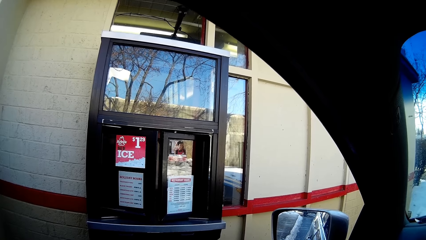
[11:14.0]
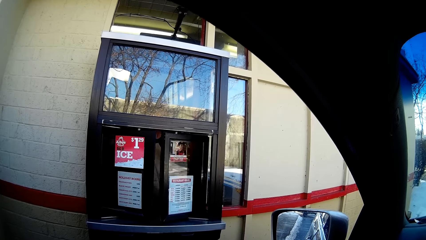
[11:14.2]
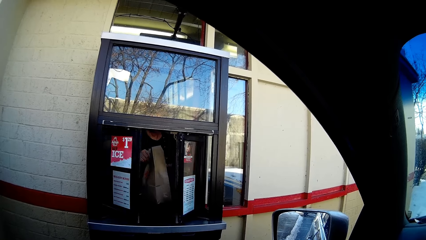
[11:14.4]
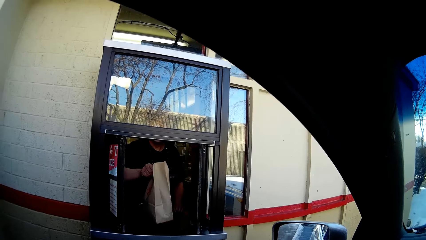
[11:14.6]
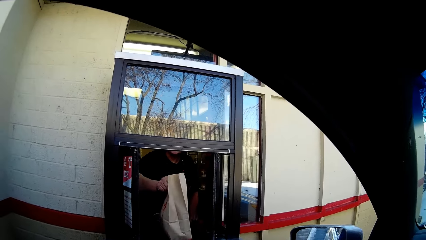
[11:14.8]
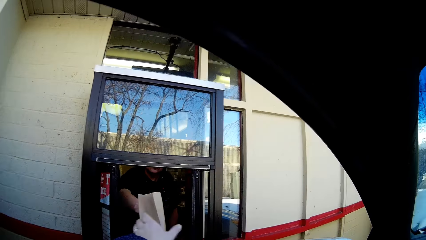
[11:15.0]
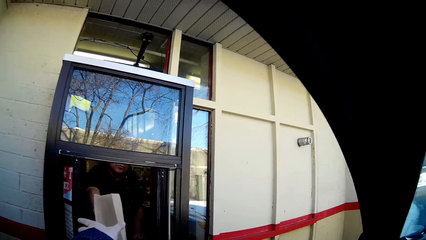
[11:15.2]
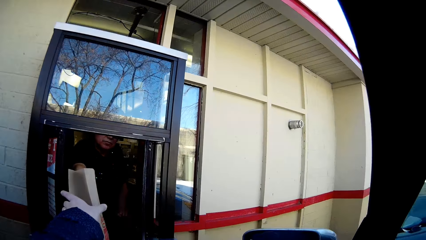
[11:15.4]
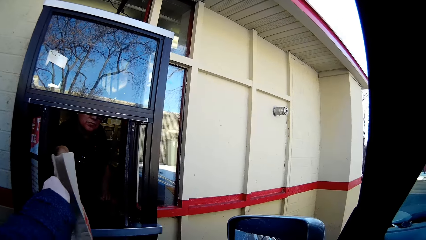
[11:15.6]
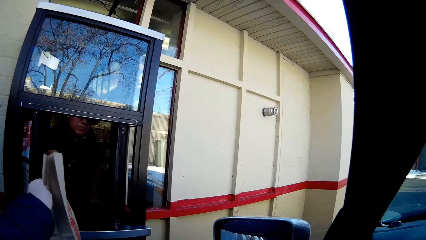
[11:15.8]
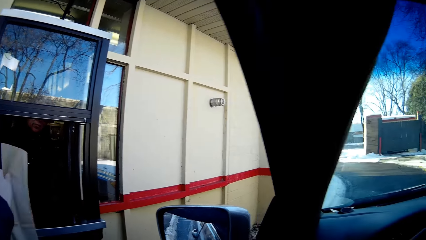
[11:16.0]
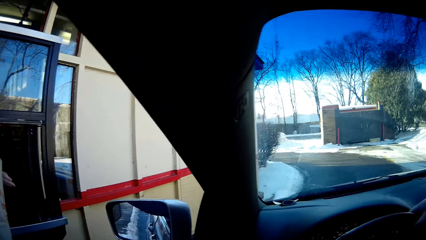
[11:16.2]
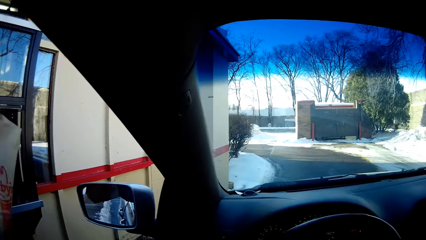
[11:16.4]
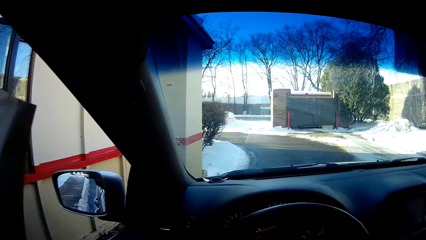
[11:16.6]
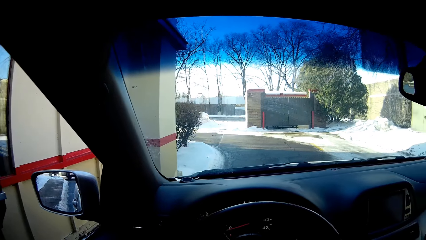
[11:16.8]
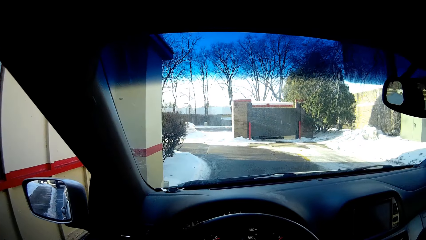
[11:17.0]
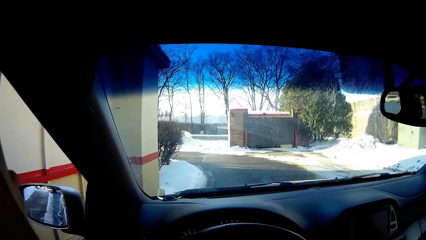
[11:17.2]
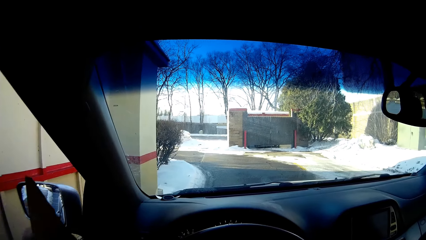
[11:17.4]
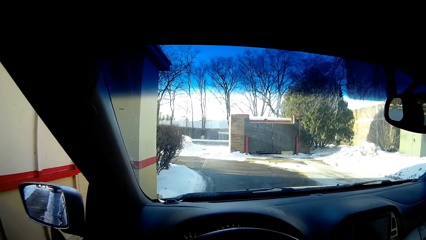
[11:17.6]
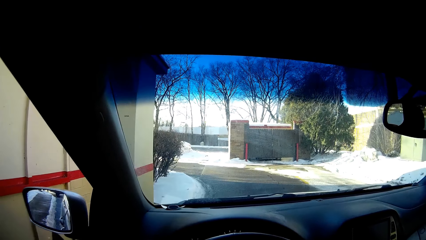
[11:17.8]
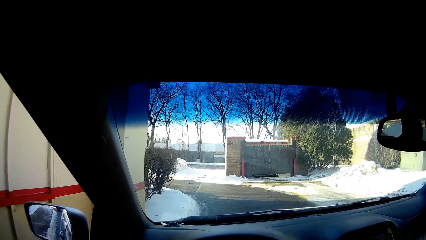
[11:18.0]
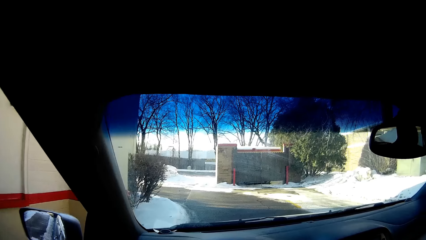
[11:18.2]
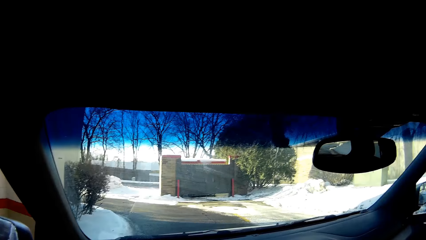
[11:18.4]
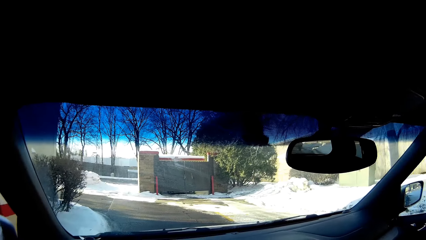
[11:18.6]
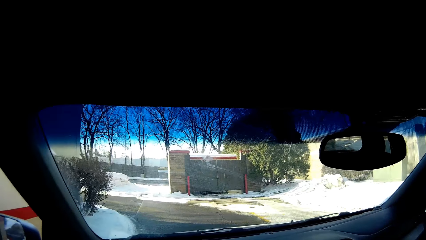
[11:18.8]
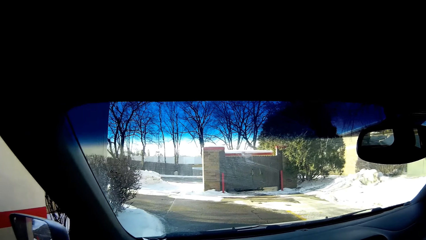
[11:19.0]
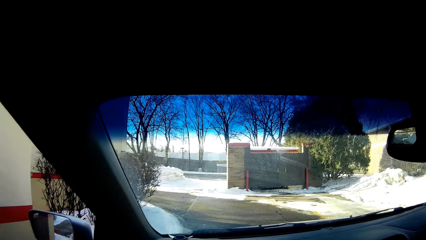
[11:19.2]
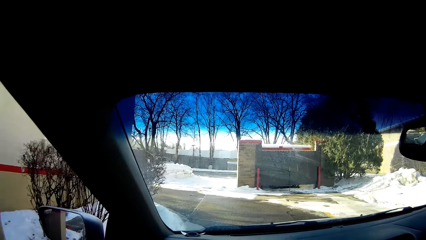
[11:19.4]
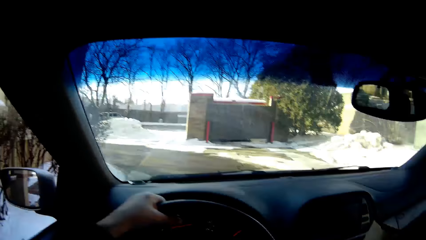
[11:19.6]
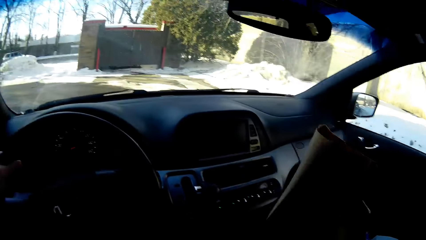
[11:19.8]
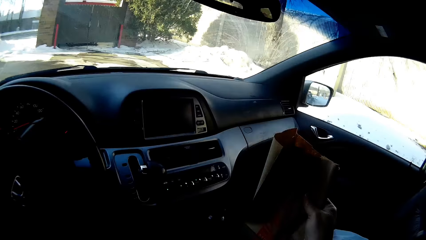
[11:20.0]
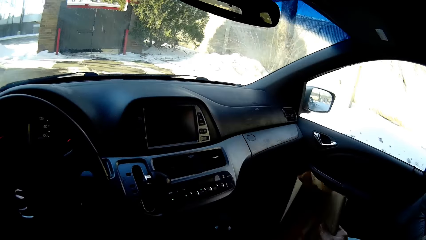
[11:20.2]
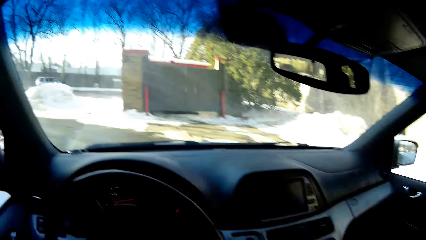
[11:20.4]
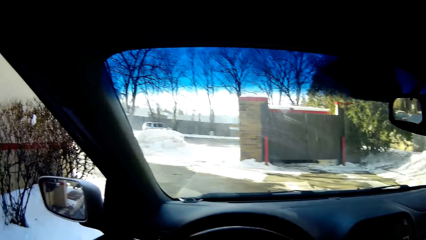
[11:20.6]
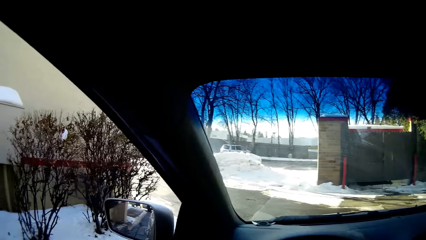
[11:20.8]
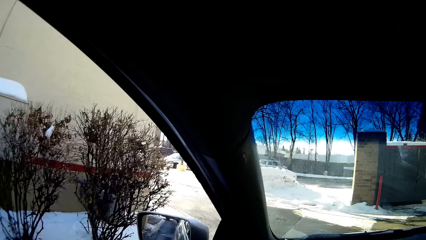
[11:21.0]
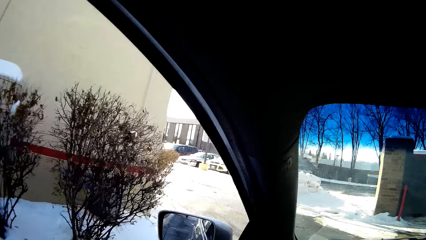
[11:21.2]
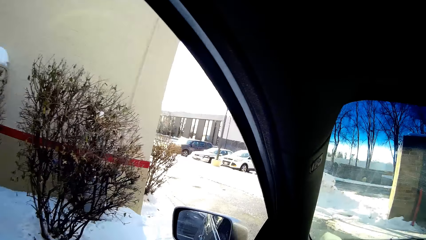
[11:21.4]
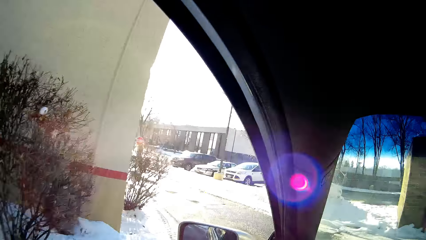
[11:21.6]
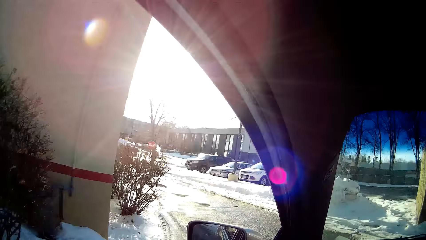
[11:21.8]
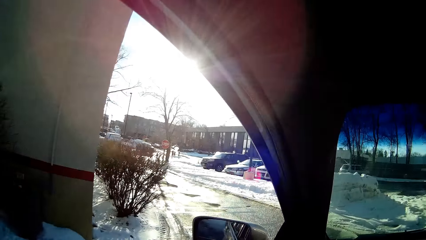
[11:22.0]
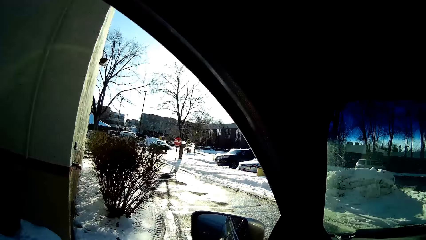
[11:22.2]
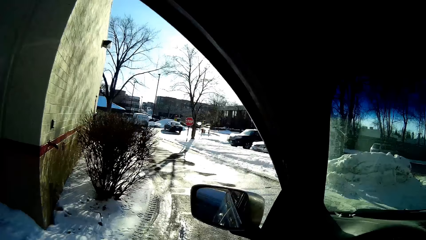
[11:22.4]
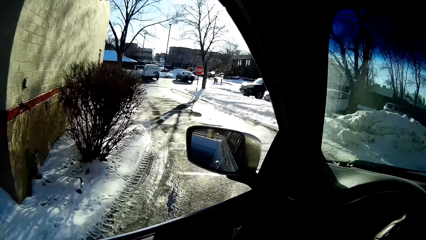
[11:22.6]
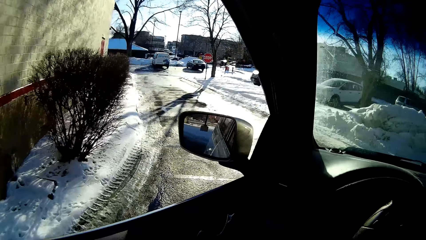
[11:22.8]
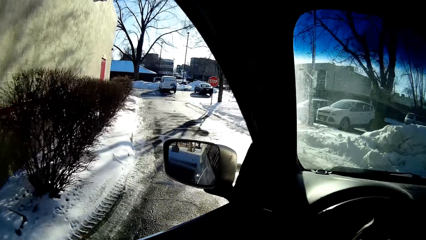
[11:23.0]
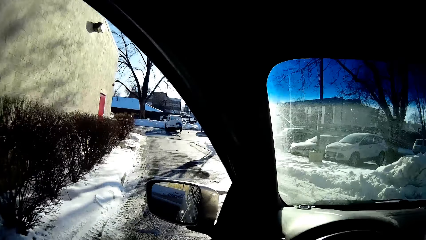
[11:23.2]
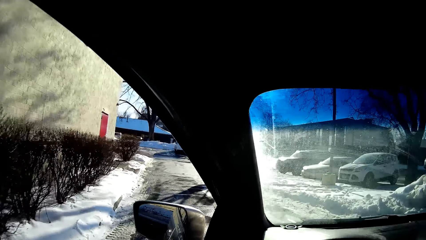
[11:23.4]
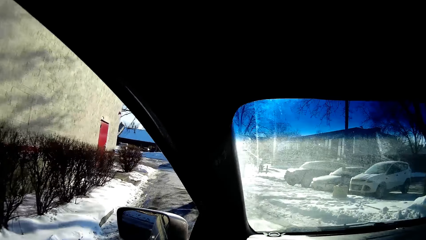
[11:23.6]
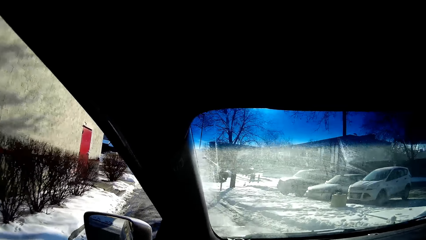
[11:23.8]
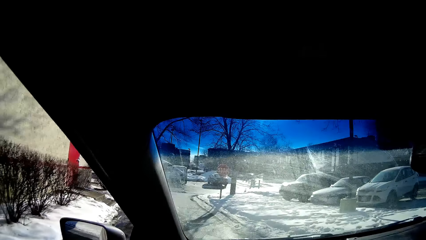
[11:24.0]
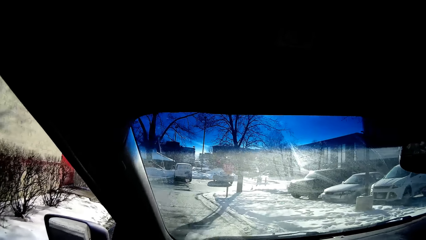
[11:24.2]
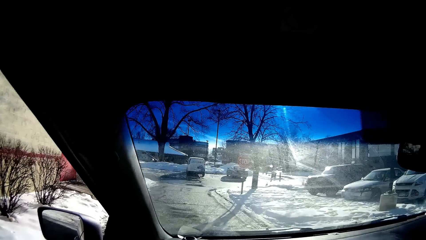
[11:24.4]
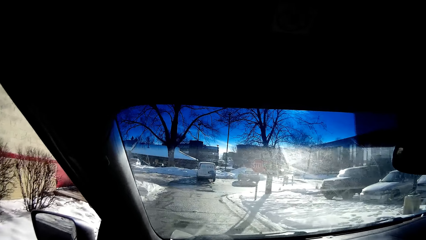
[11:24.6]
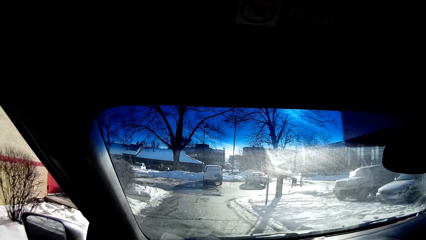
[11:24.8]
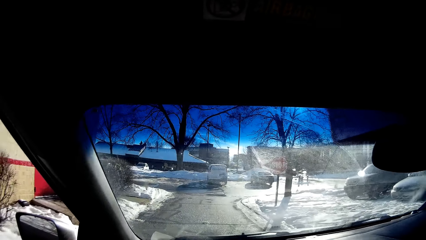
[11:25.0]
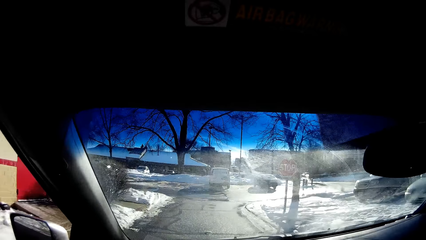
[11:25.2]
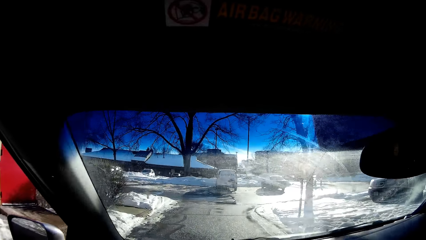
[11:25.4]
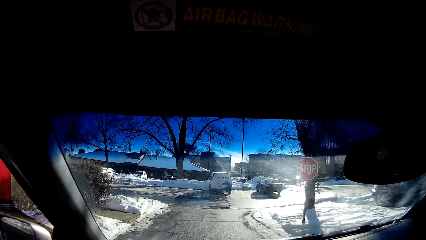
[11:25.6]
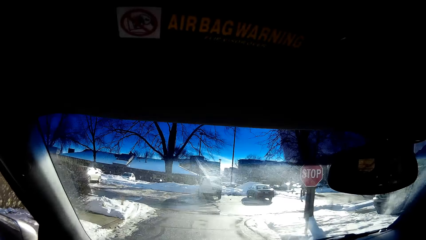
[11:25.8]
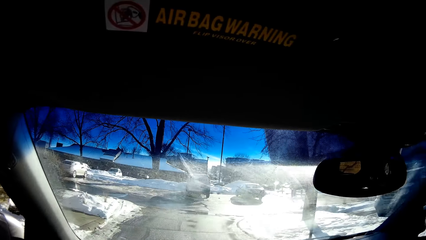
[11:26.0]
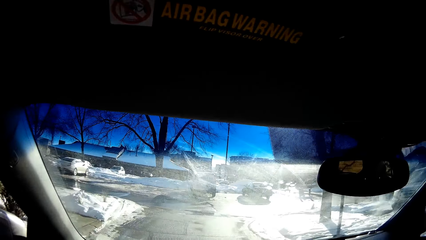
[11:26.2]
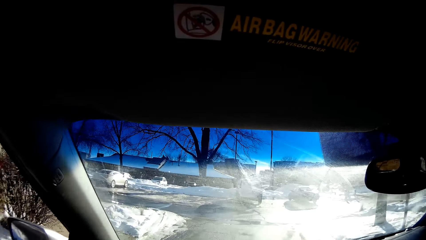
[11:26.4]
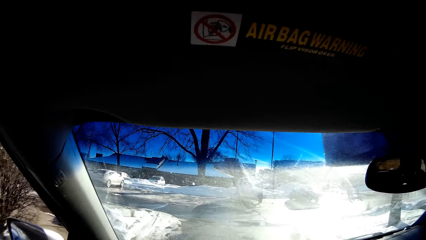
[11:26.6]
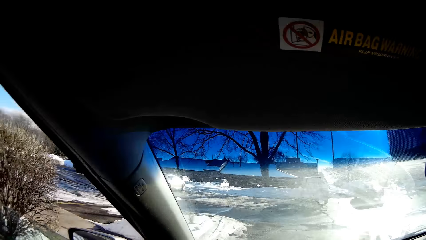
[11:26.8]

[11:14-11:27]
A man gives sheets of paper to the camera wearer. The camera wearer drives on the road.
